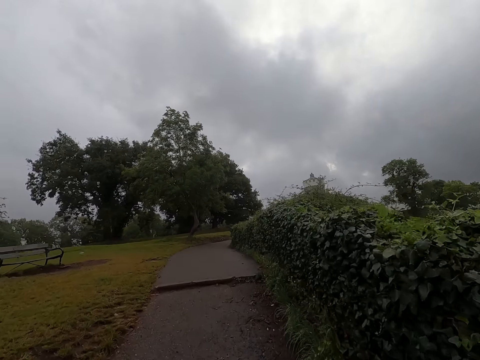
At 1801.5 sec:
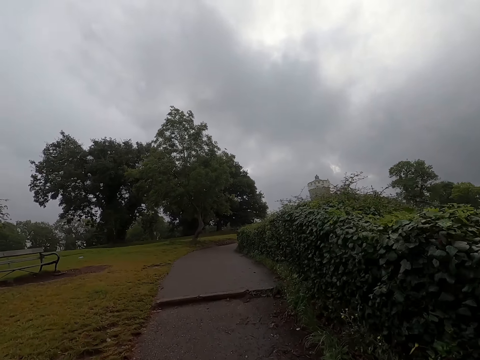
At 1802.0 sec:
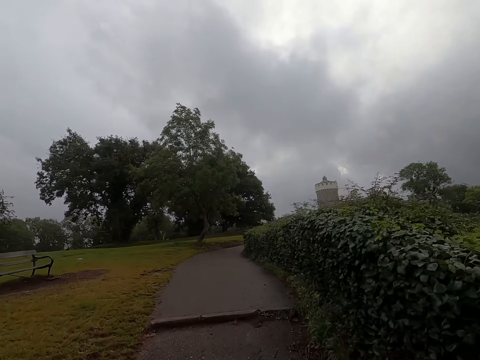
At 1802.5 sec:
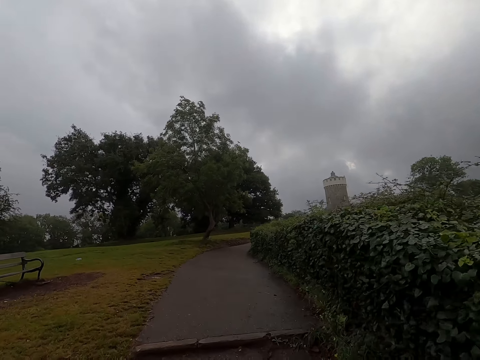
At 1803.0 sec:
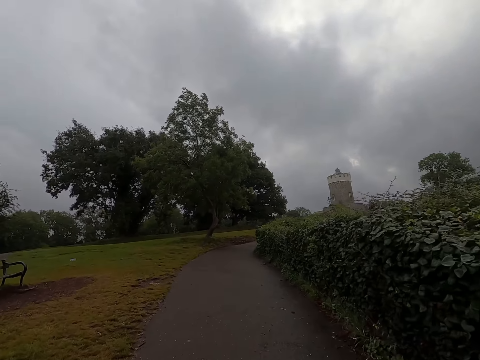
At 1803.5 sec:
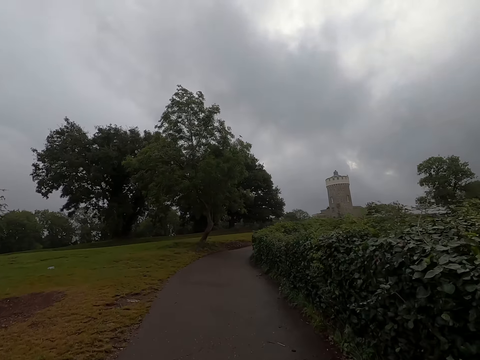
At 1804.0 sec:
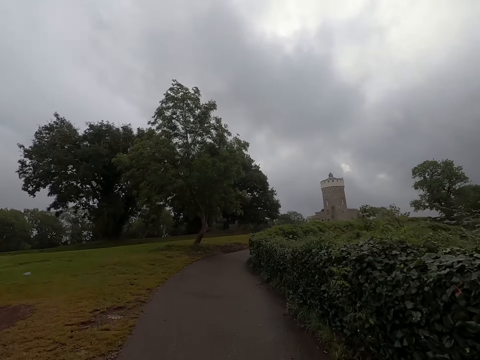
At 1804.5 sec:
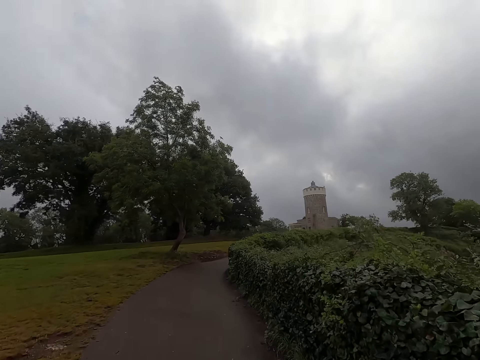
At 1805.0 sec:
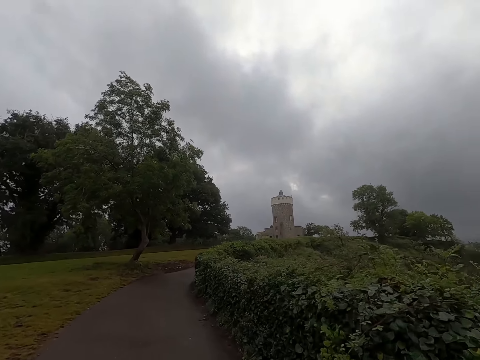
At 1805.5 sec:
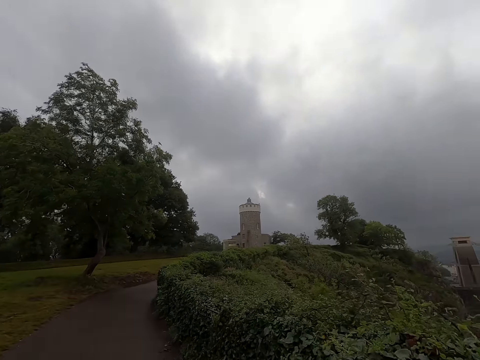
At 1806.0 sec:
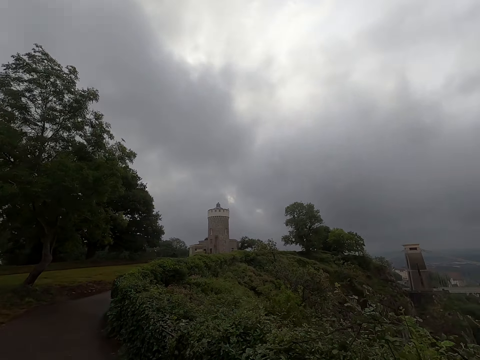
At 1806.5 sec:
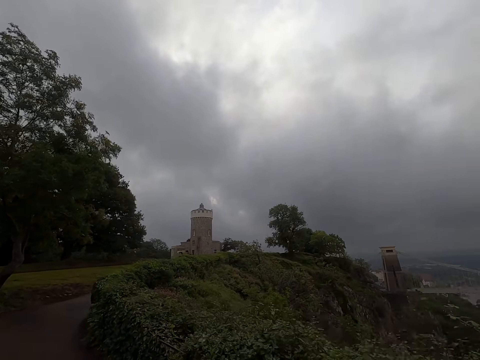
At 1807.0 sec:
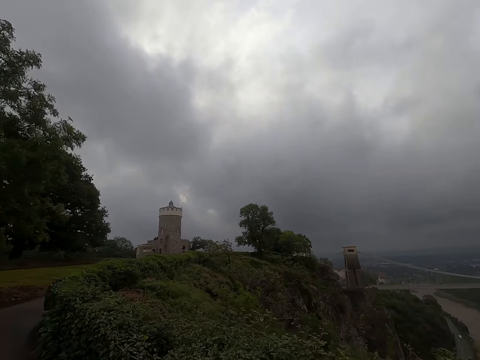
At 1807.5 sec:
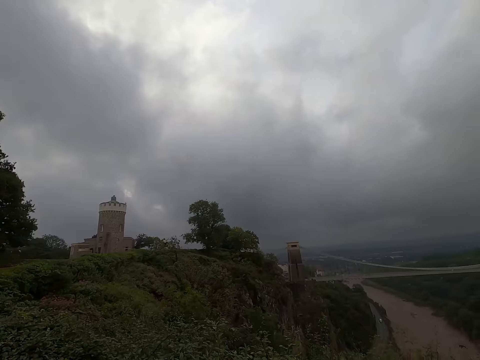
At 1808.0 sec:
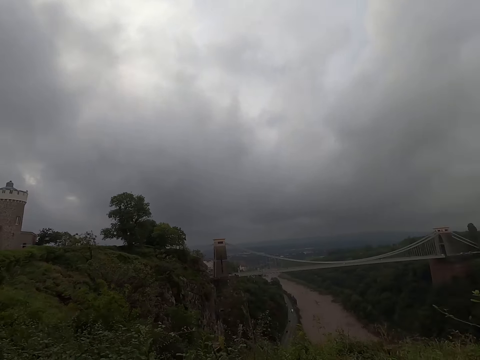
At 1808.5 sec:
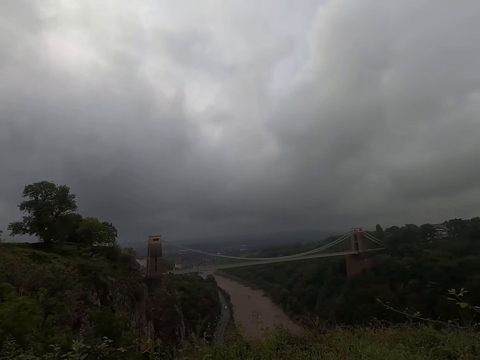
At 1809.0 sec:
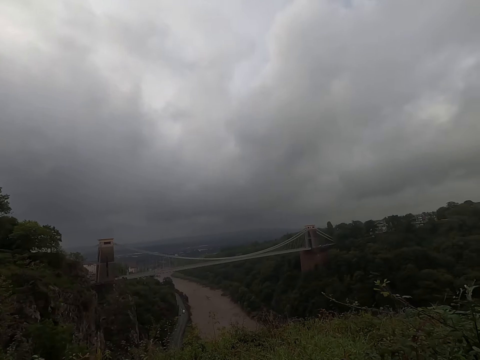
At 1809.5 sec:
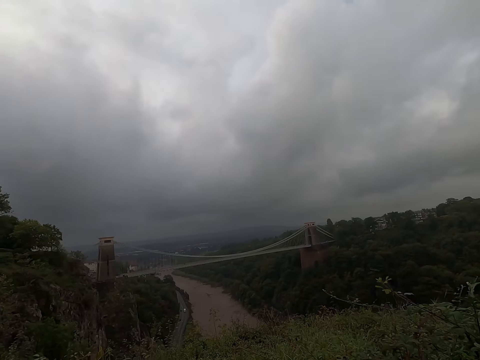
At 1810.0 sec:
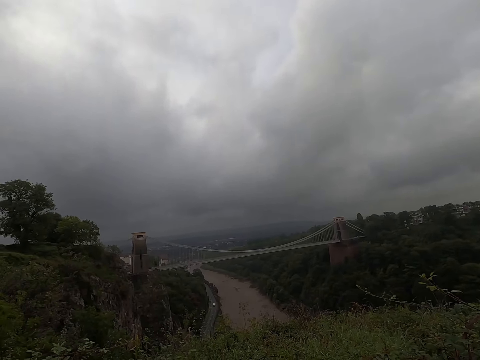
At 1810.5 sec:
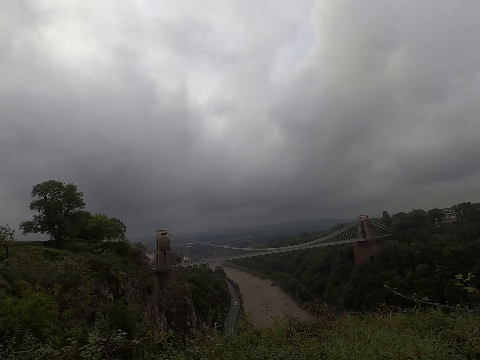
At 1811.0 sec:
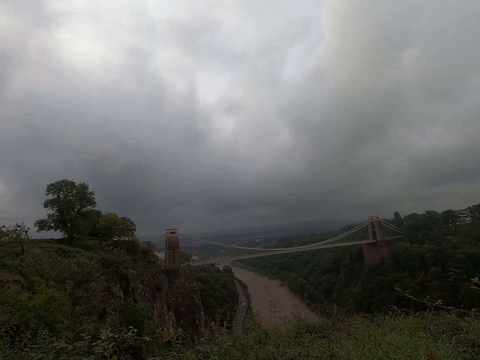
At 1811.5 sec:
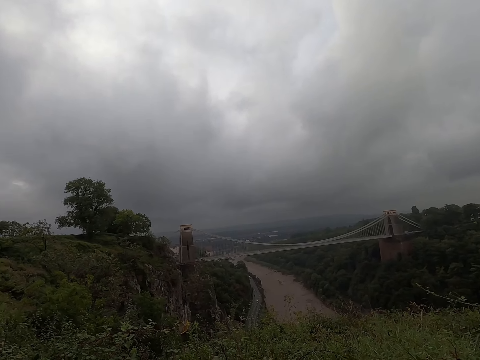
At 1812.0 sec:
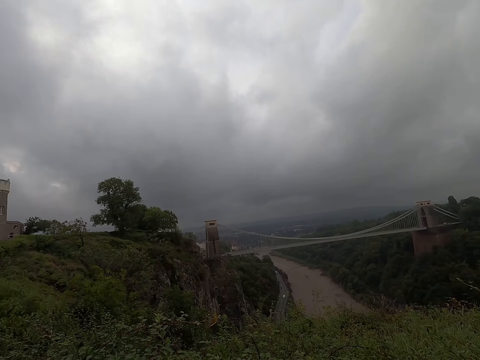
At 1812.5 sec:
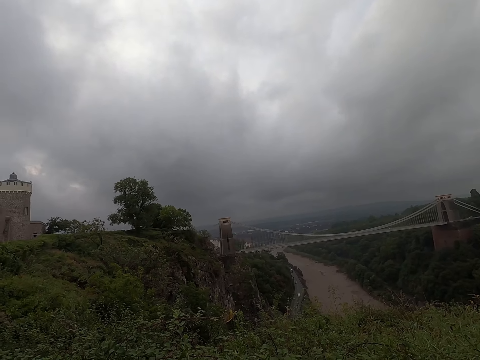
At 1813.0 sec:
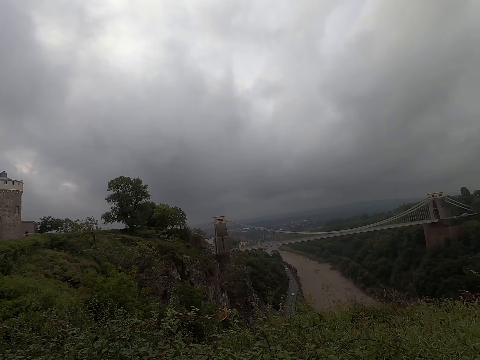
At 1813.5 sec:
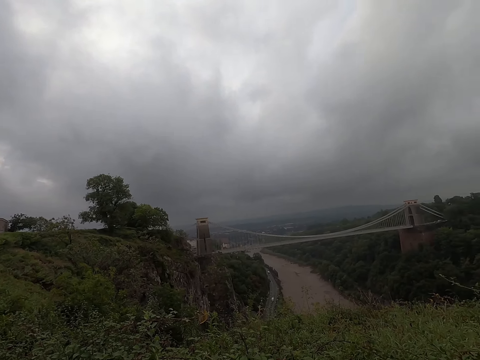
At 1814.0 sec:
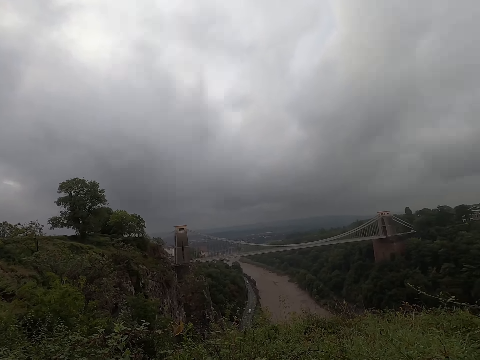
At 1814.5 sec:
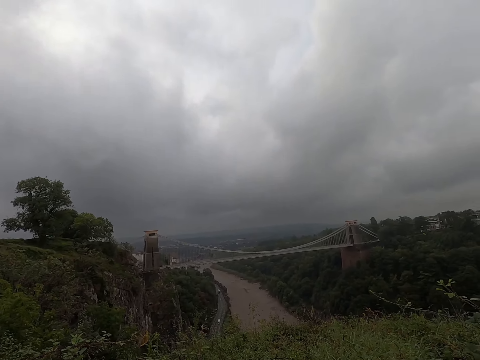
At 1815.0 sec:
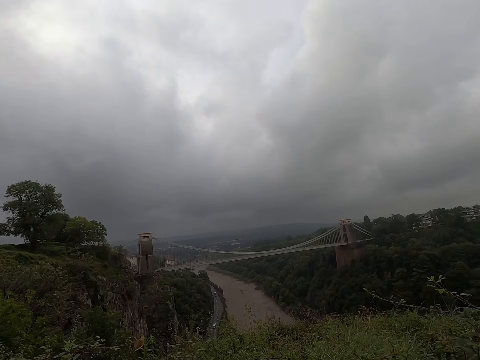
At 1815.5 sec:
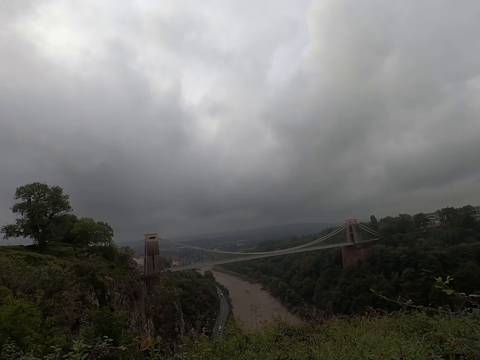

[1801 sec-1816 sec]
The camera wearer looks around. They stand on the walkway.

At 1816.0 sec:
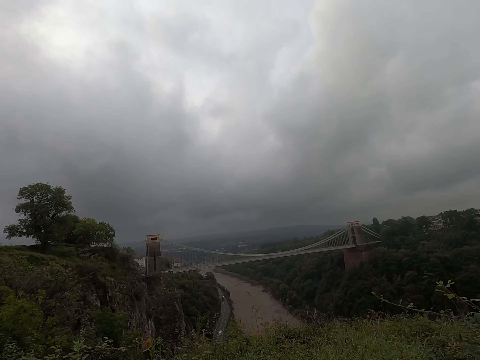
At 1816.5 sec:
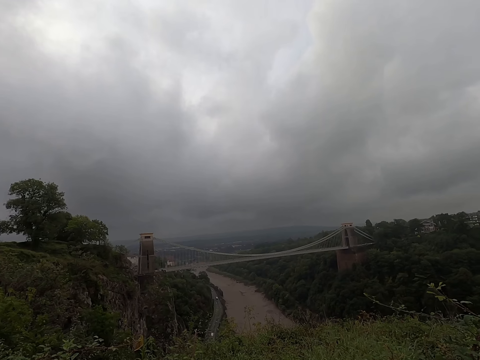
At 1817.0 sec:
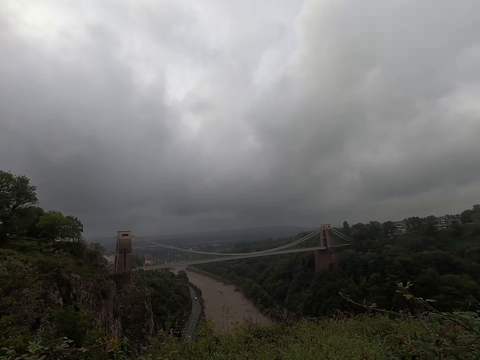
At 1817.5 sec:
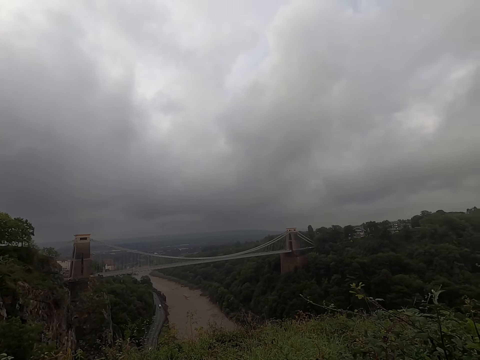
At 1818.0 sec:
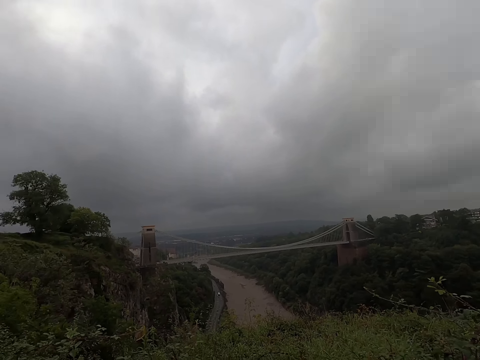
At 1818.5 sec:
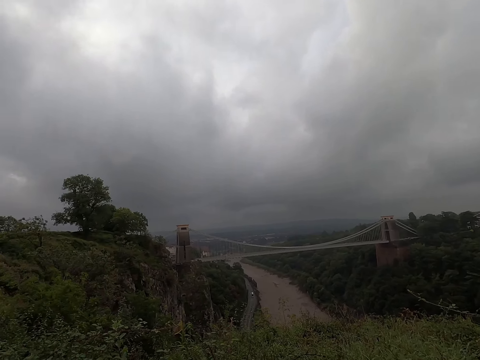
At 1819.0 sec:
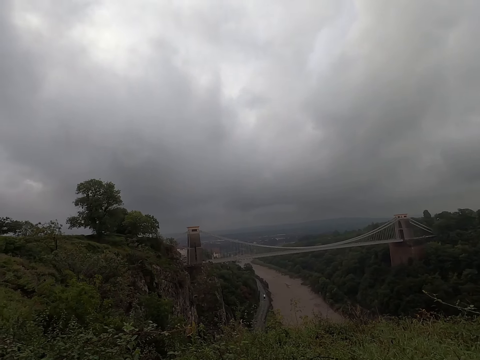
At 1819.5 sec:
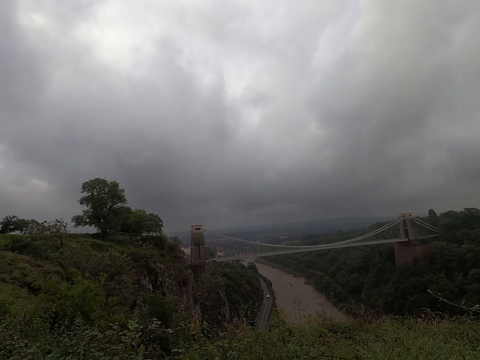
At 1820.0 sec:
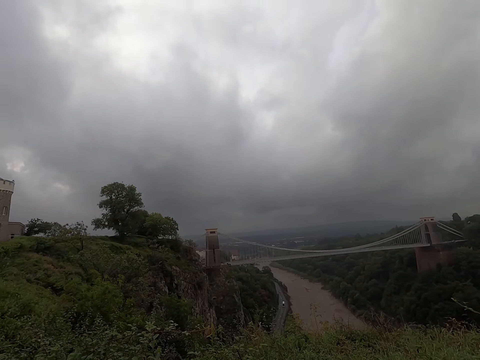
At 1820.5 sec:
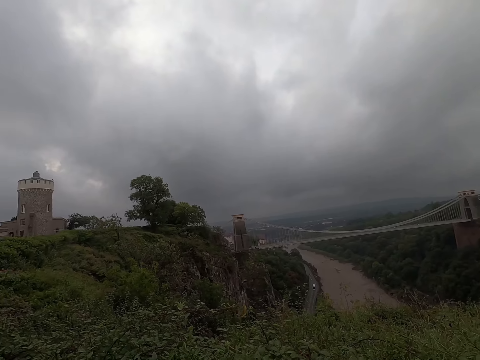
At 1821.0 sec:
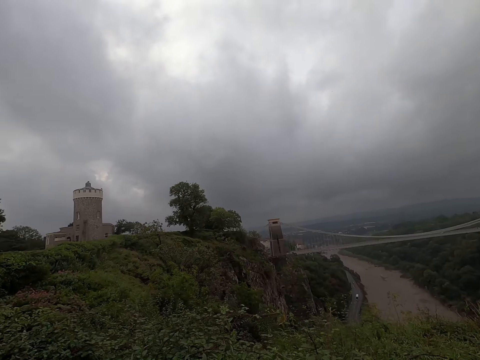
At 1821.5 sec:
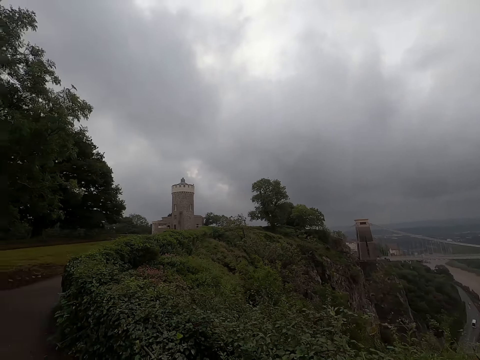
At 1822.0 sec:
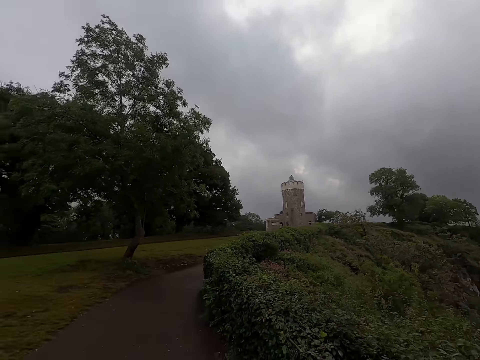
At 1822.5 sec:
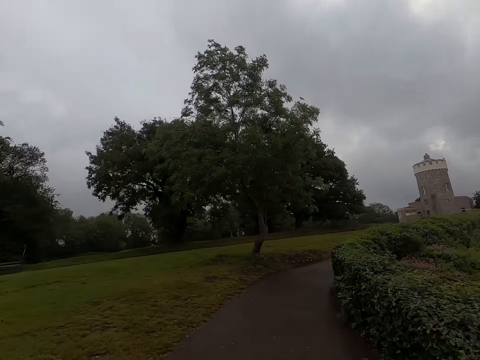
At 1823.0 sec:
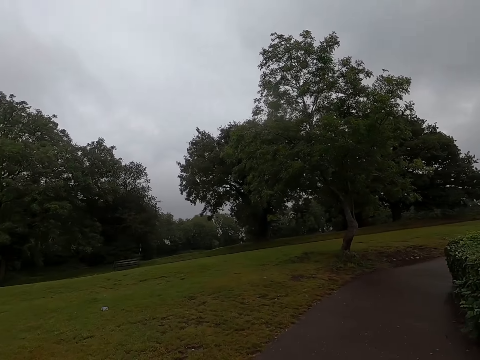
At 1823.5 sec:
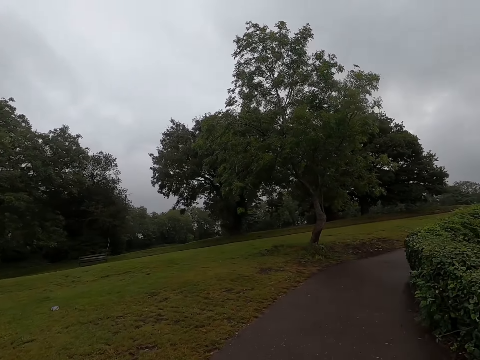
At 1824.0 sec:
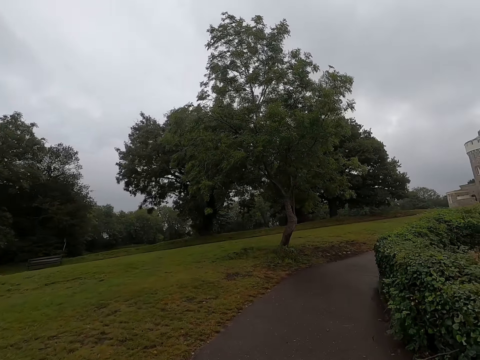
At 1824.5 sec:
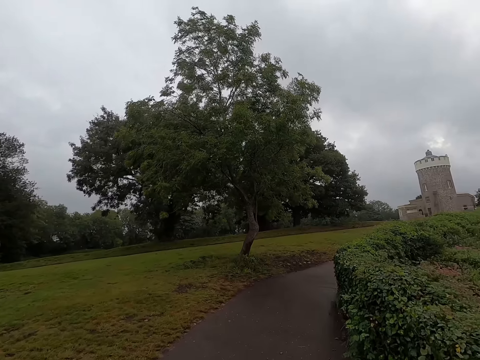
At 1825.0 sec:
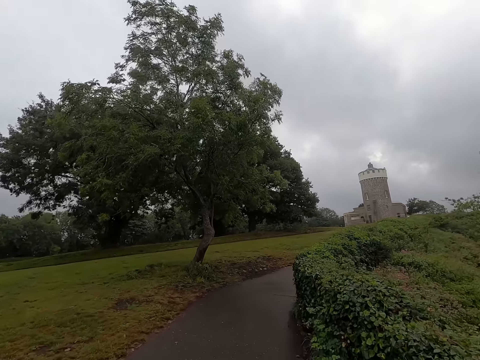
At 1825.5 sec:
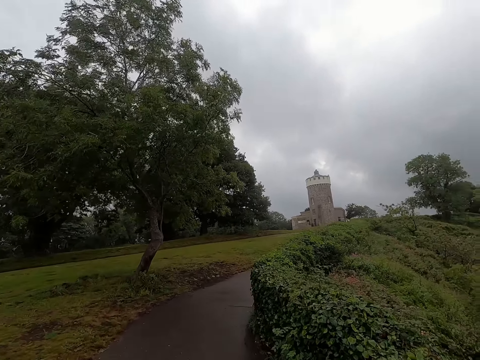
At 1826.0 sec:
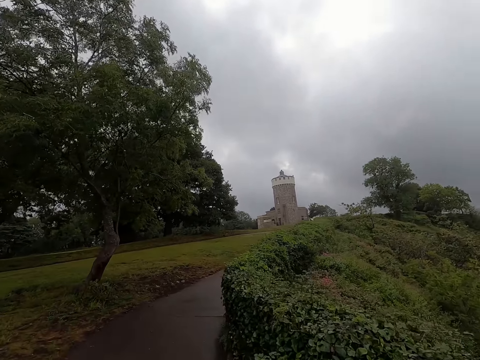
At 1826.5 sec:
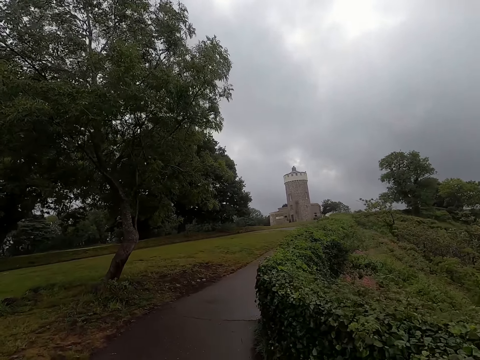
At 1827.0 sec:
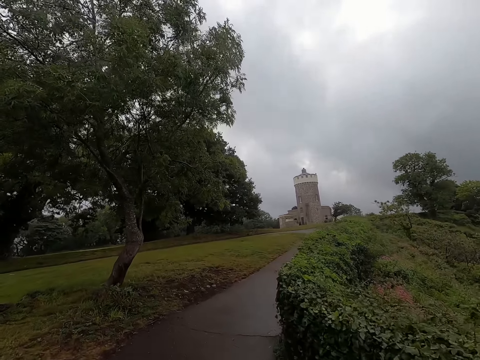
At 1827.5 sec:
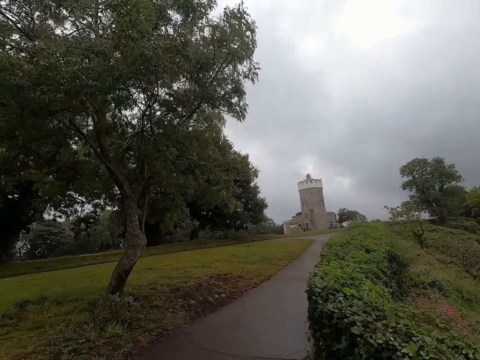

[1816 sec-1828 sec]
The camera wearer walks on the walkway.
